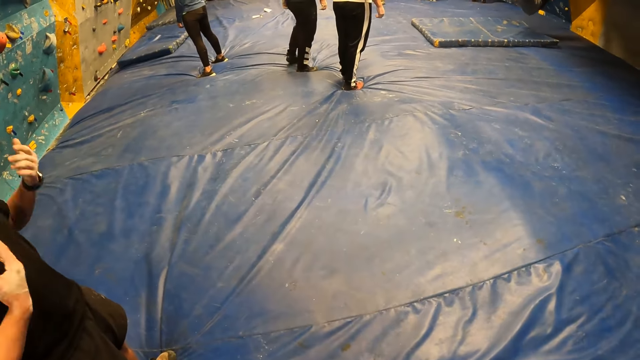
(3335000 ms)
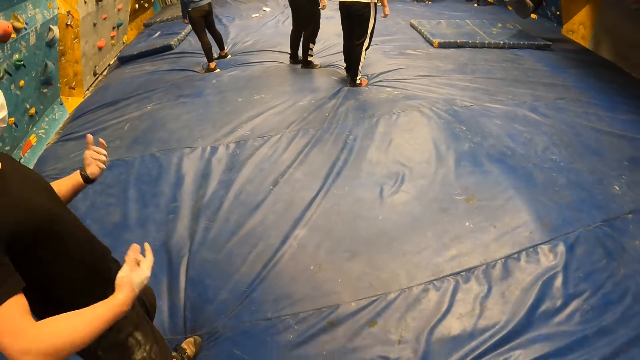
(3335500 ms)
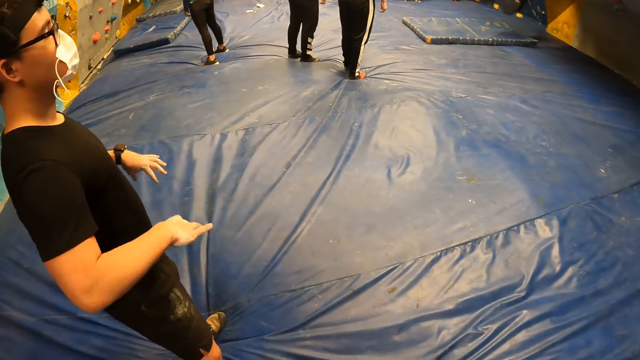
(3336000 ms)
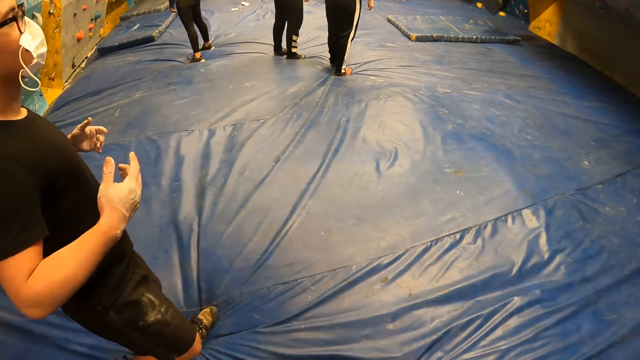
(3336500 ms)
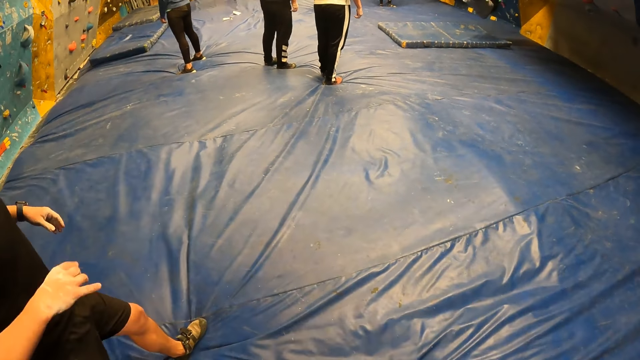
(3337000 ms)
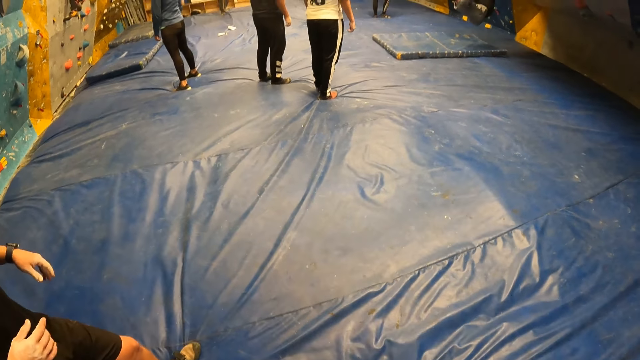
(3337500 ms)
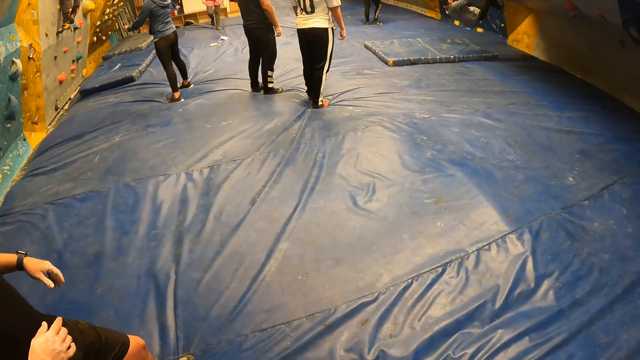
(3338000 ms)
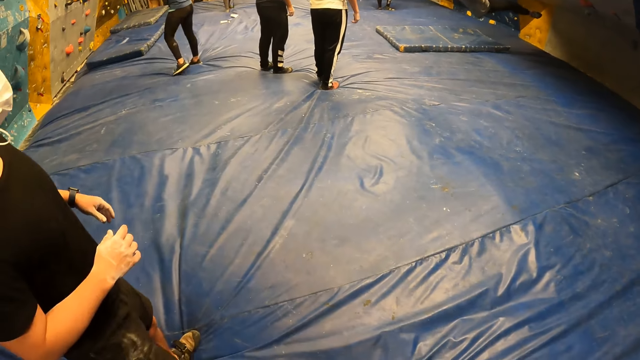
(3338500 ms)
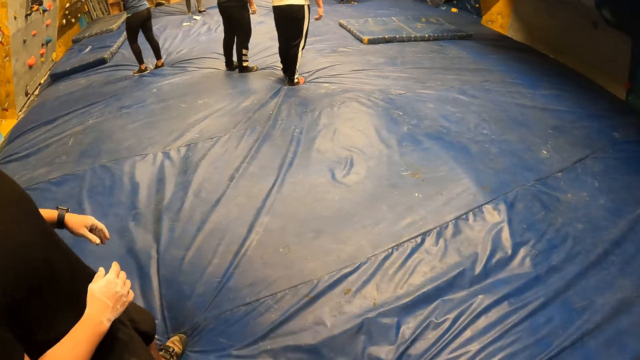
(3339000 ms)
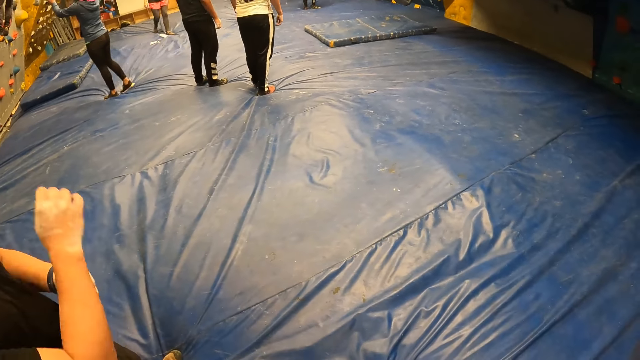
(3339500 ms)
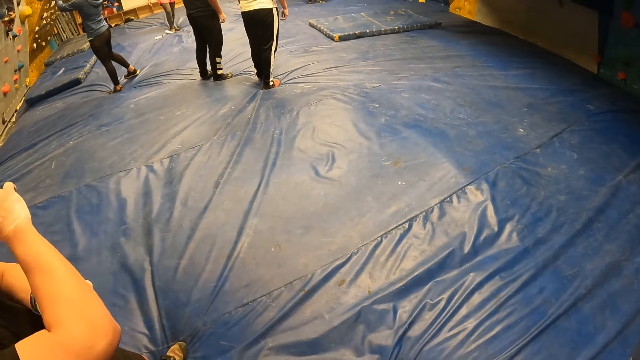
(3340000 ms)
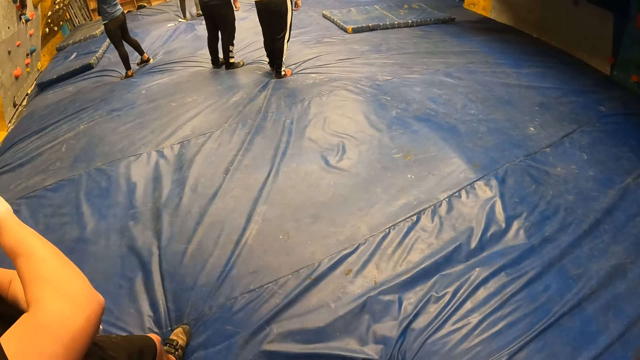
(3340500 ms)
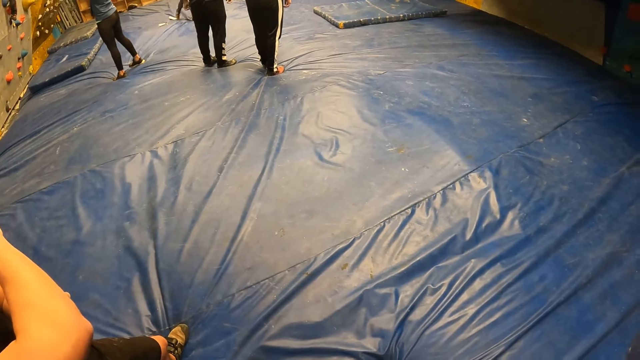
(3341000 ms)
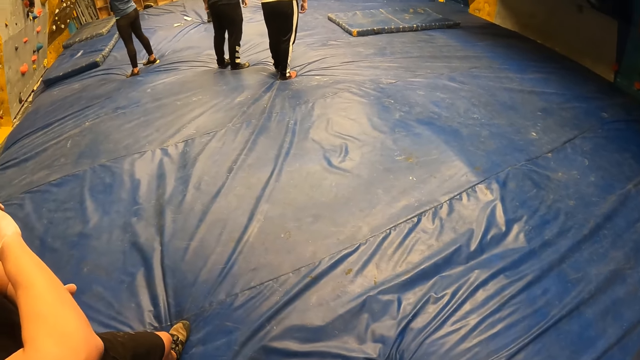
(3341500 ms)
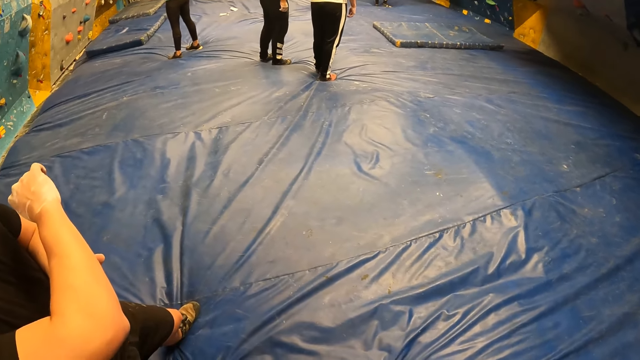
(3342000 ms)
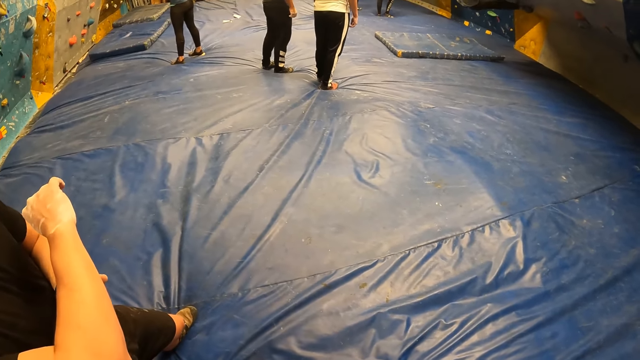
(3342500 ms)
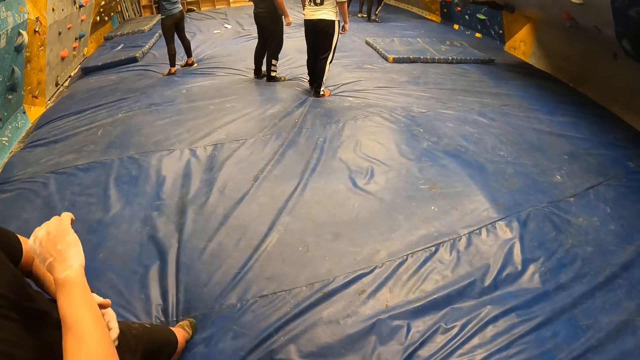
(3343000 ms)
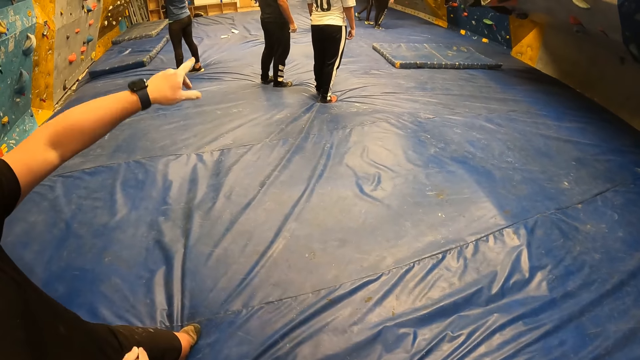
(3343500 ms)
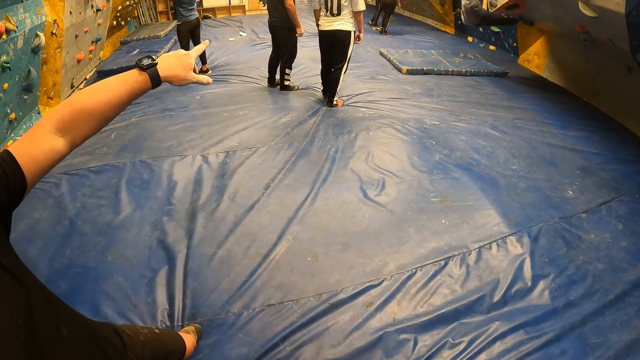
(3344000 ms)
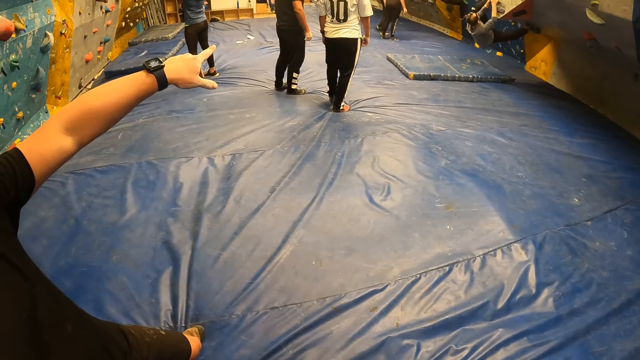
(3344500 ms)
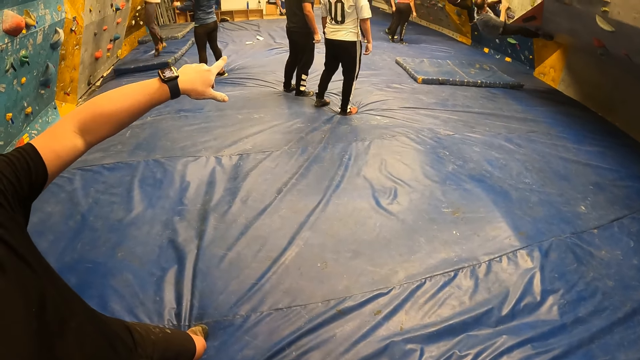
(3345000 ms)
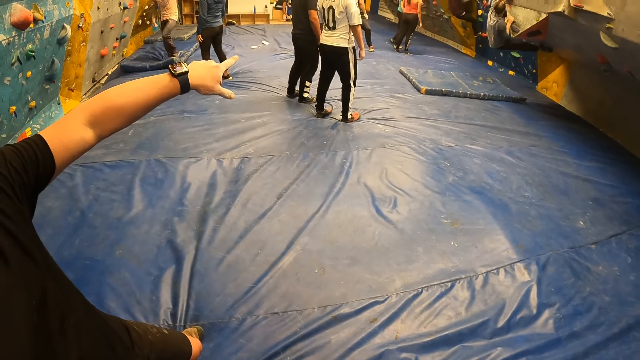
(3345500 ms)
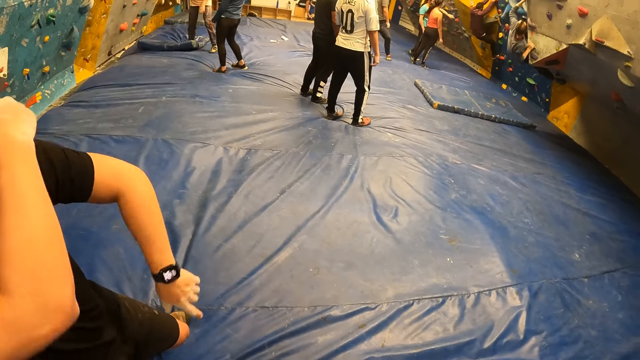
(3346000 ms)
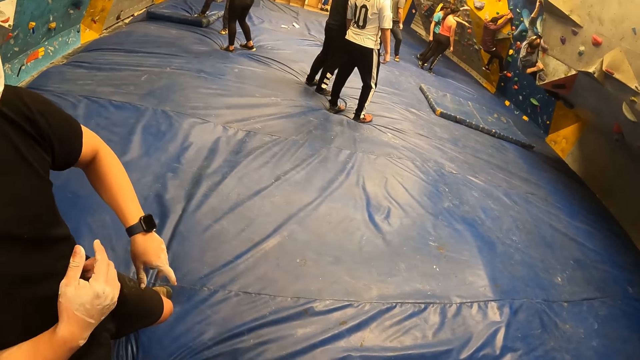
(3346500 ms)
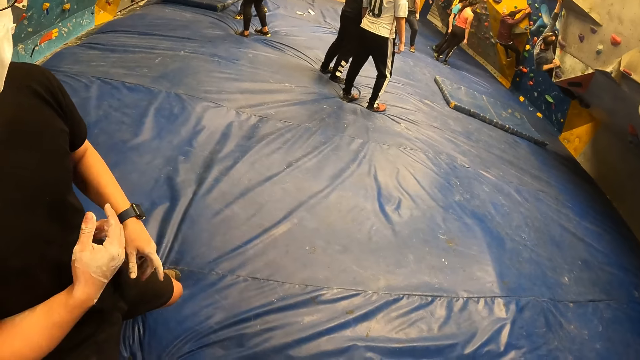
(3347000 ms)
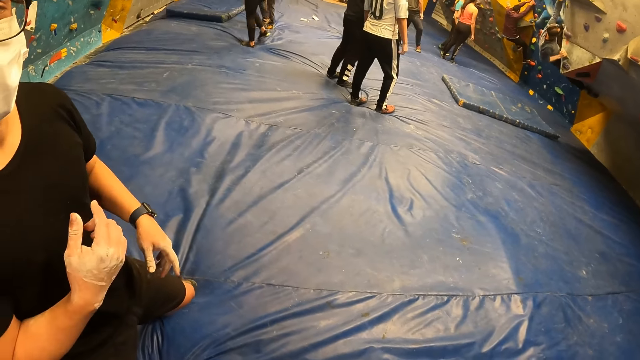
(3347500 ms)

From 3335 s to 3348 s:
A man shakes both hands. A person walks around. The man itches his right hand with his left hand. The man points his left hand to the wall. Another man climbs the wall. Another person jumps down. The first man gestures with his right hand and moves hands.

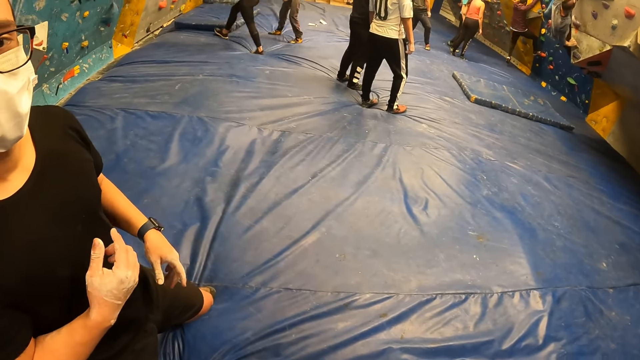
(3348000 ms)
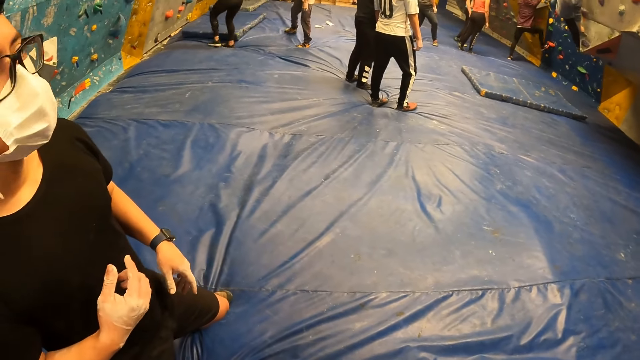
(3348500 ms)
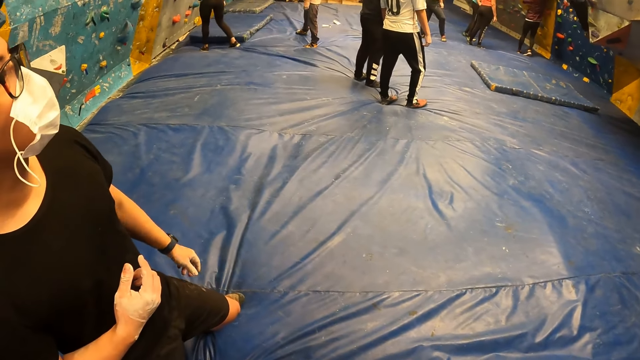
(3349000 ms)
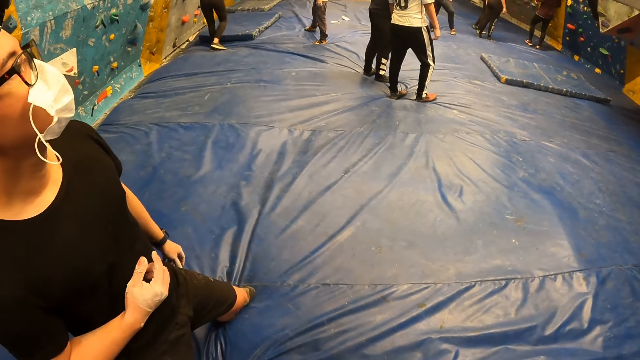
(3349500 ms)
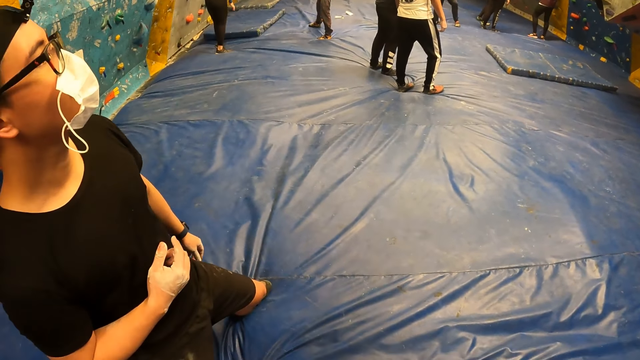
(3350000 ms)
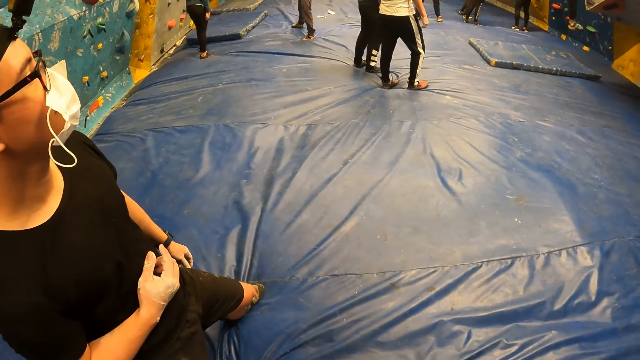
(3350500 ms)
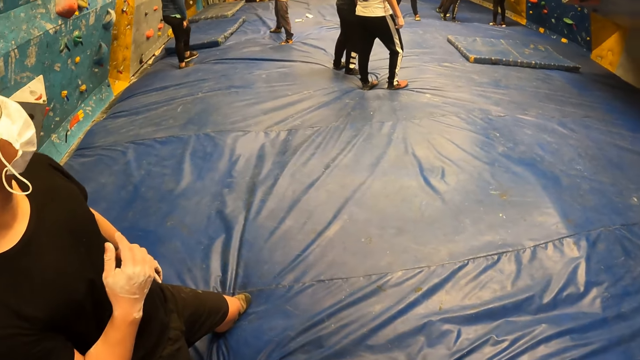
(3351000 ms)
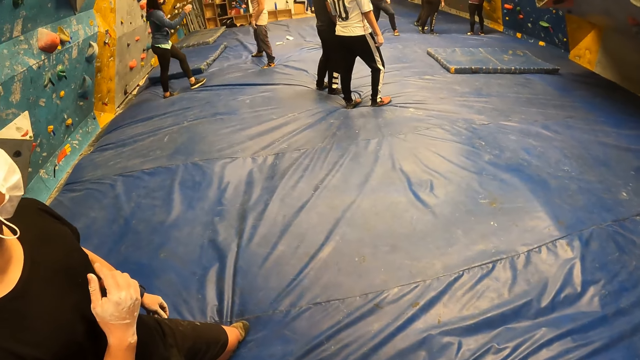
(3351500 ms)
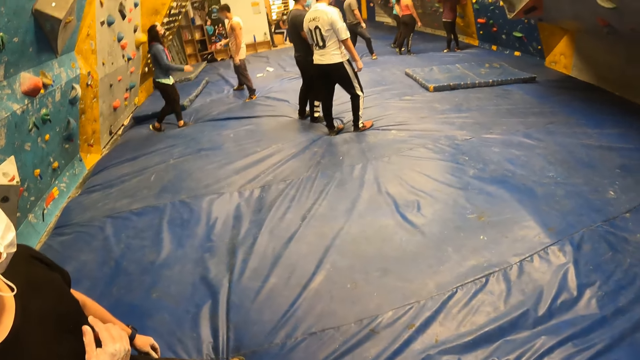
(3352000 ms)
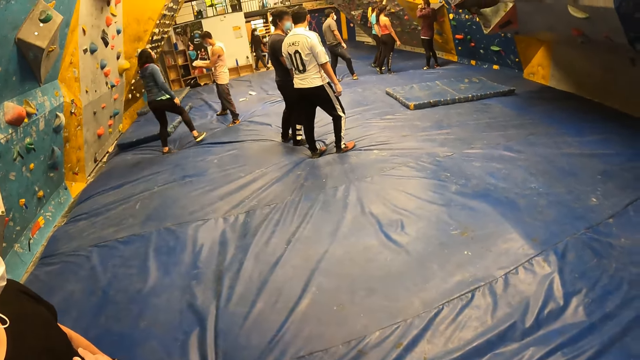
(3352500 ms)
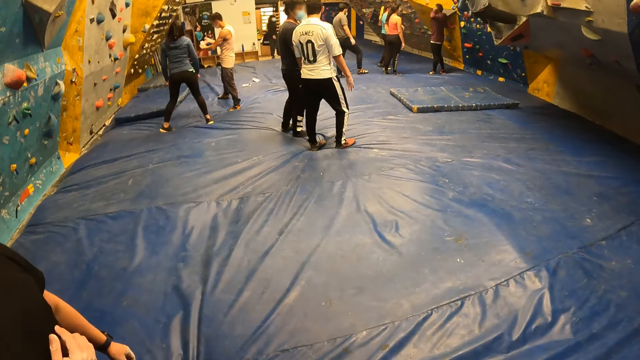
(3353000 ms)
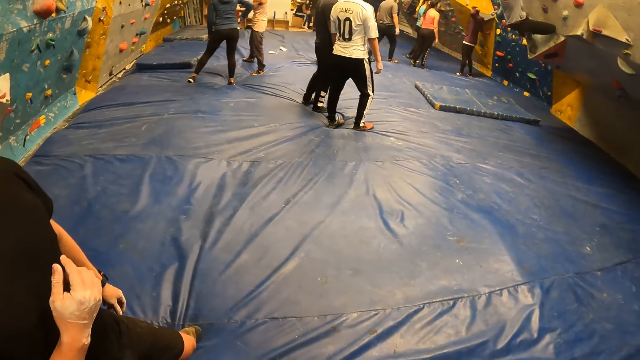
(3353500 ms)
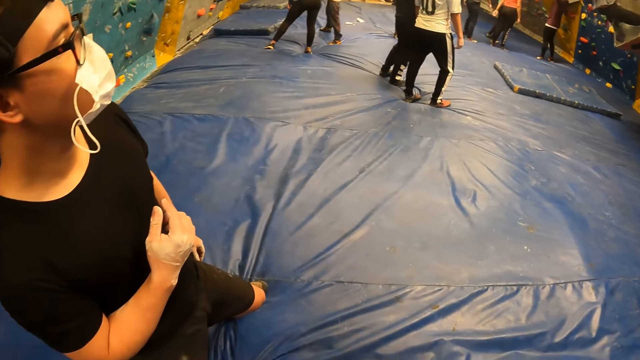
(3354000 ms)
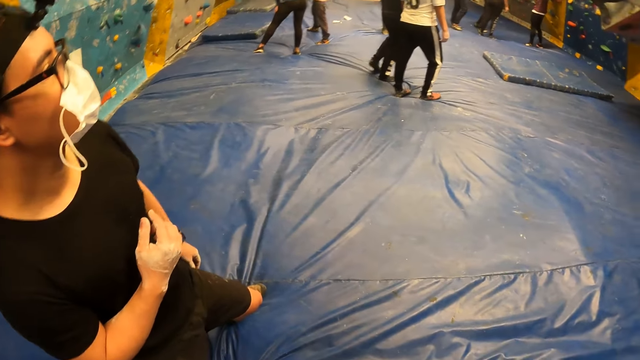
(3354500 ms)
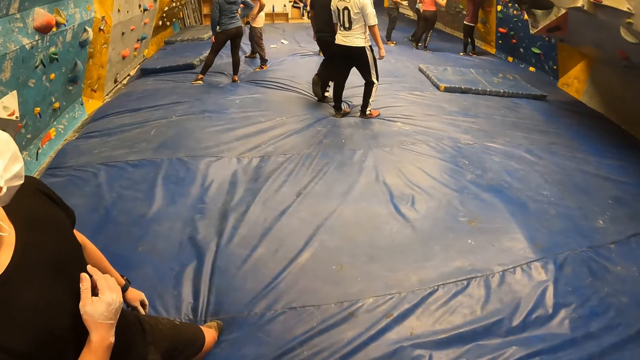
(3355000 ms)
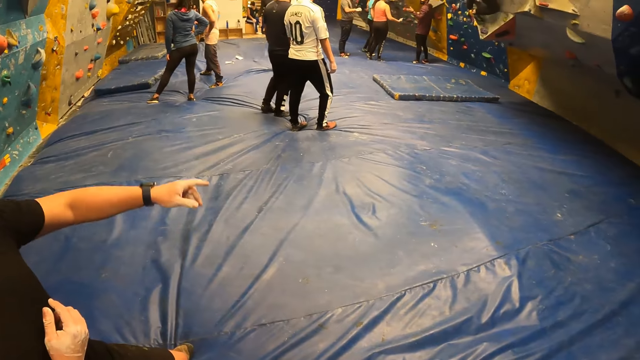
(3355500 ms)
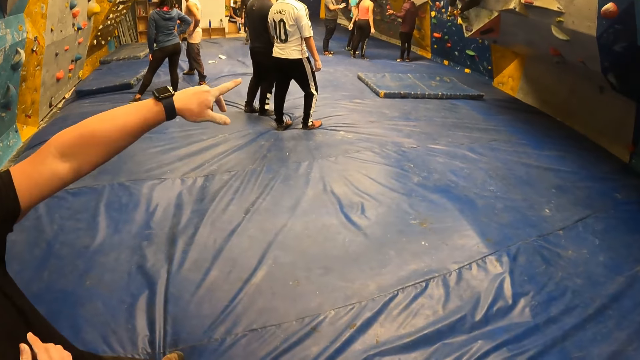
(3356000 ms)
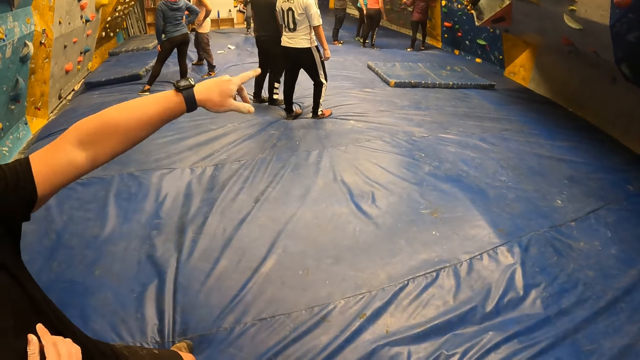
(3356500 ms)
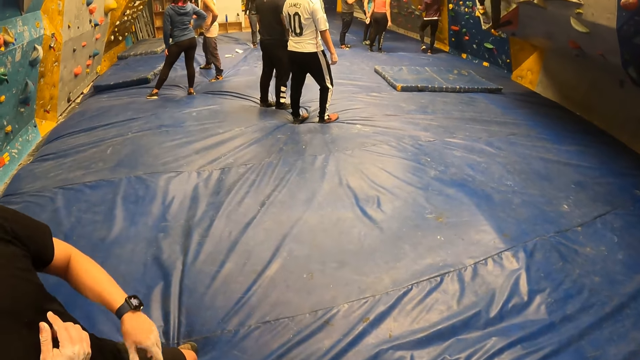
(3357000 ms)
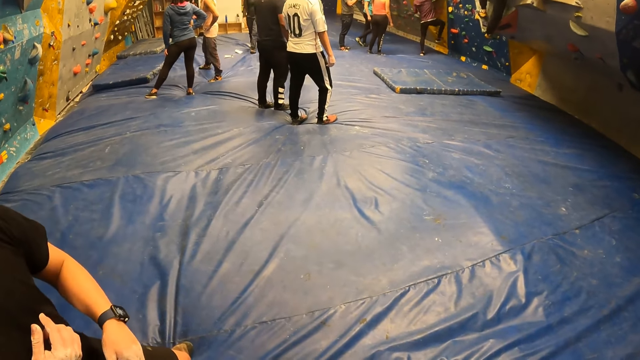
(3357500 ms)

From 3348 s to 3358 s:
A person moves around. A man stares around and points his left hand to the wall.
